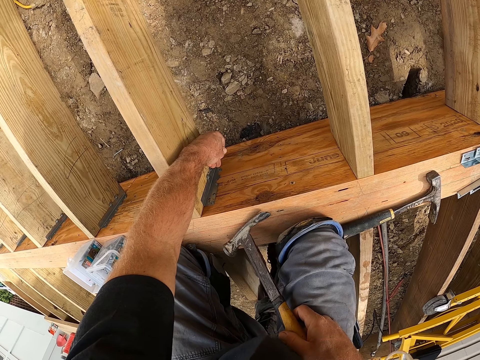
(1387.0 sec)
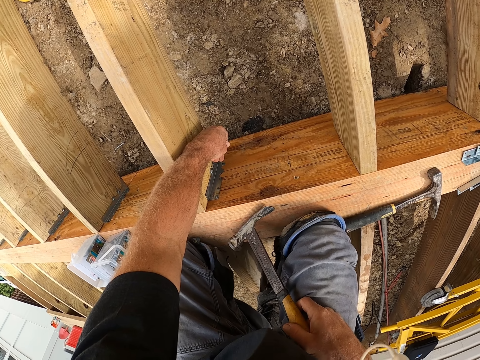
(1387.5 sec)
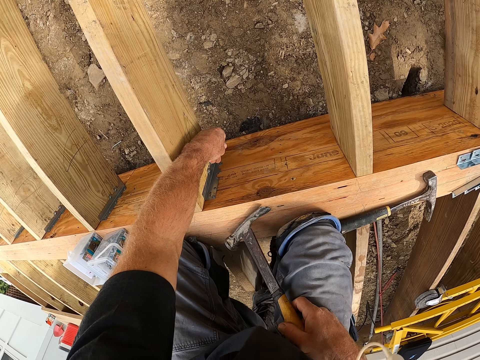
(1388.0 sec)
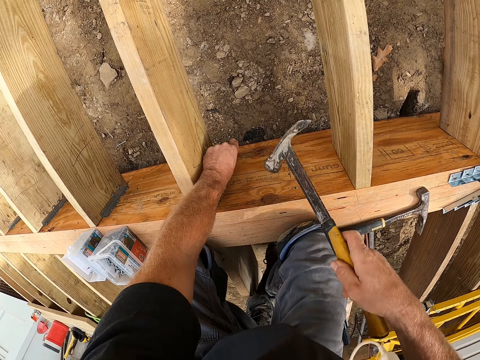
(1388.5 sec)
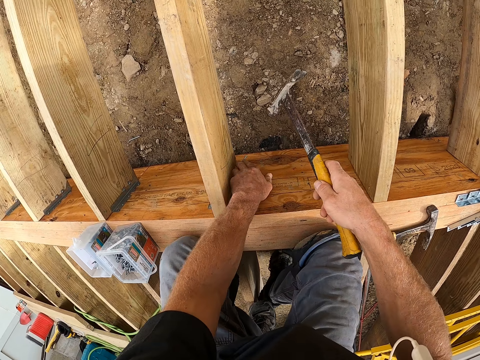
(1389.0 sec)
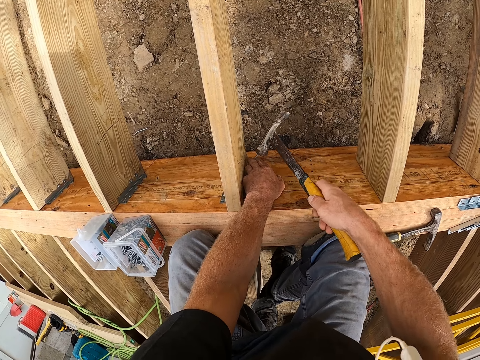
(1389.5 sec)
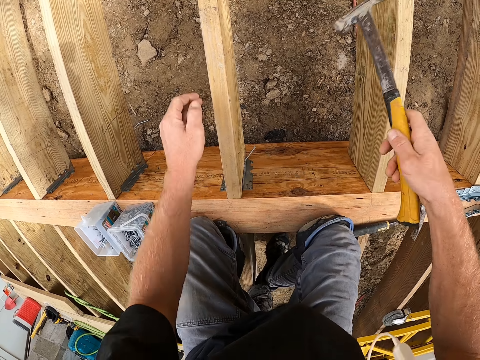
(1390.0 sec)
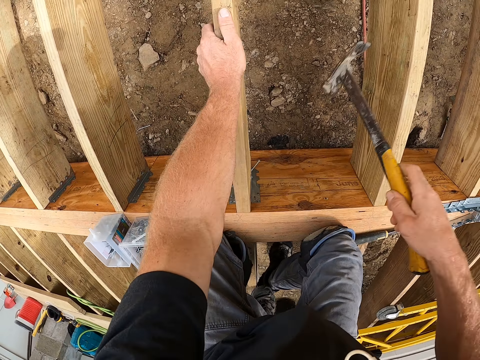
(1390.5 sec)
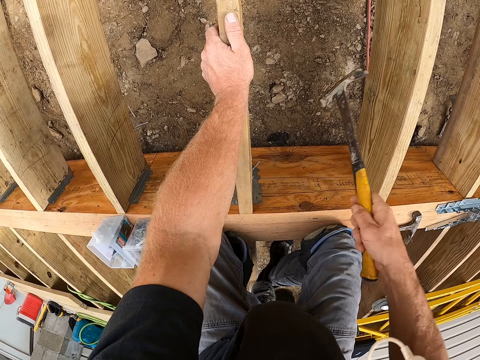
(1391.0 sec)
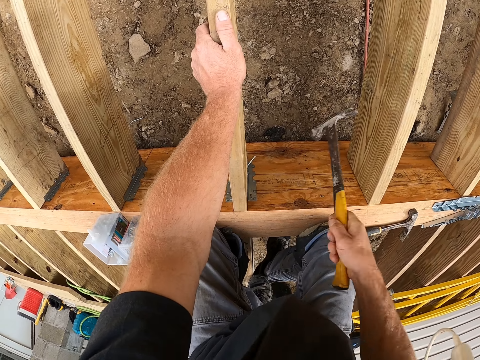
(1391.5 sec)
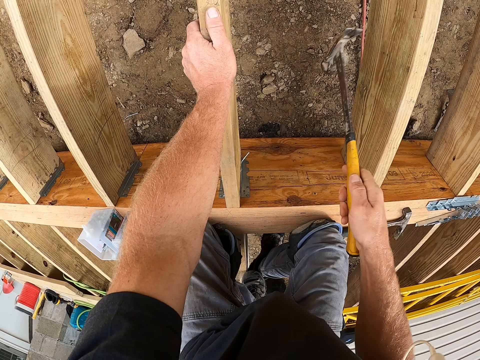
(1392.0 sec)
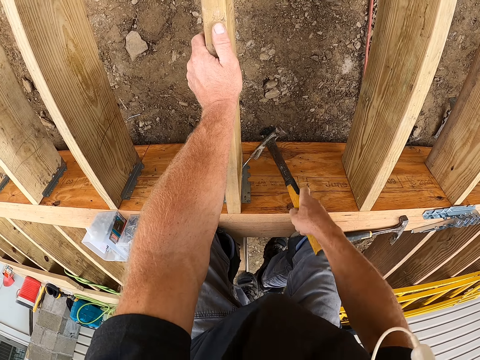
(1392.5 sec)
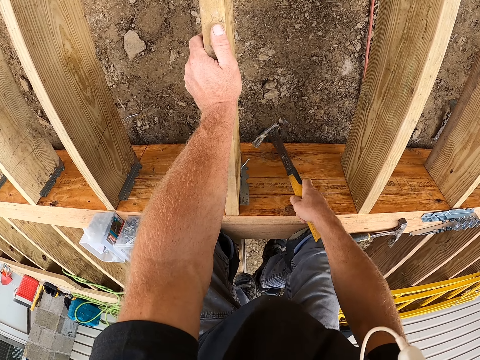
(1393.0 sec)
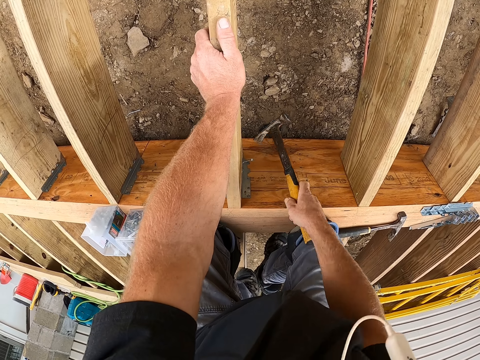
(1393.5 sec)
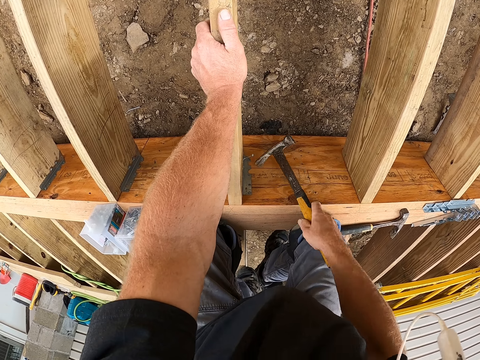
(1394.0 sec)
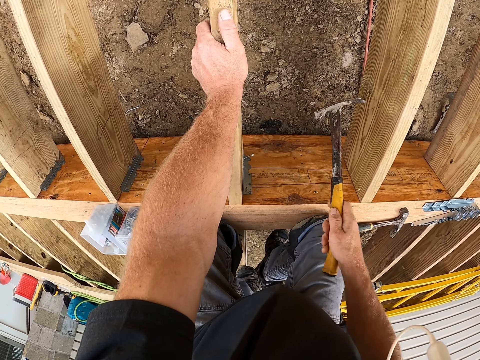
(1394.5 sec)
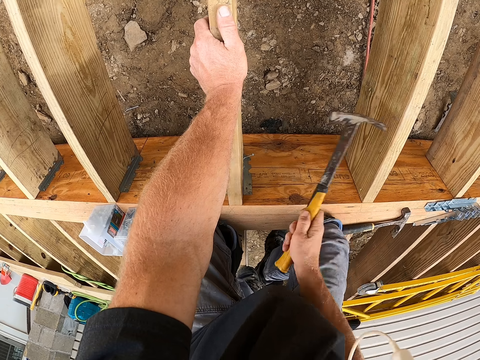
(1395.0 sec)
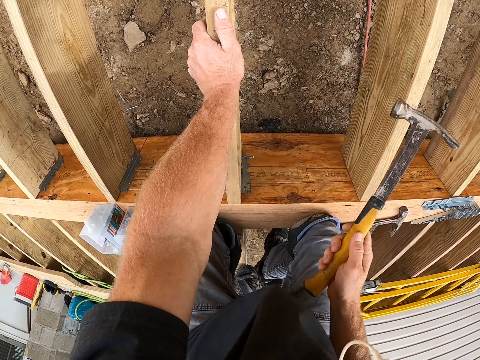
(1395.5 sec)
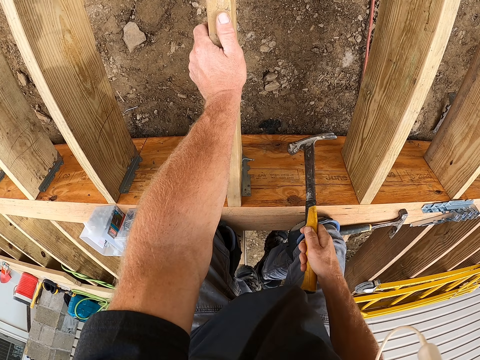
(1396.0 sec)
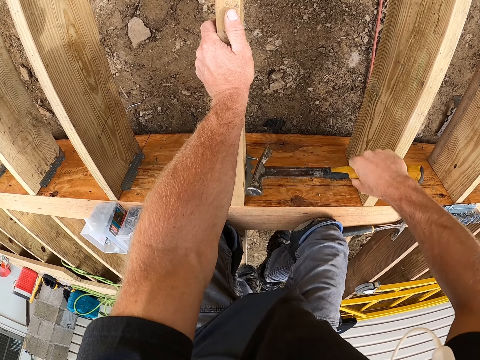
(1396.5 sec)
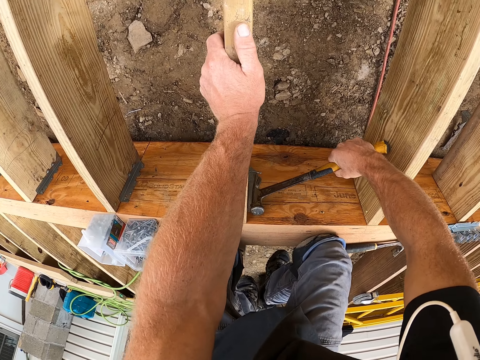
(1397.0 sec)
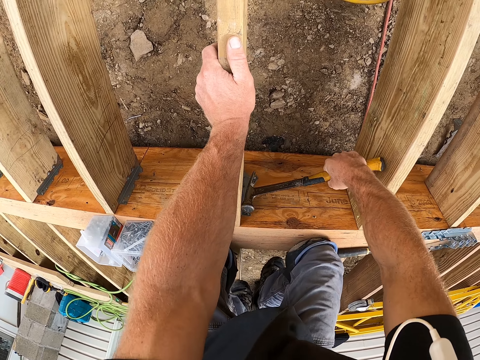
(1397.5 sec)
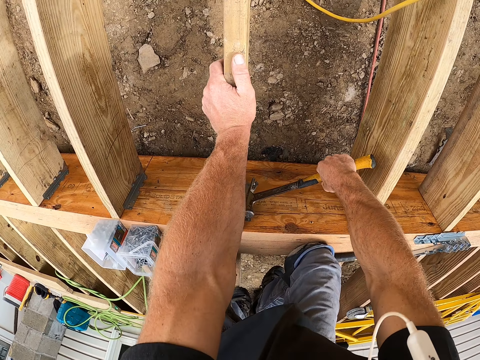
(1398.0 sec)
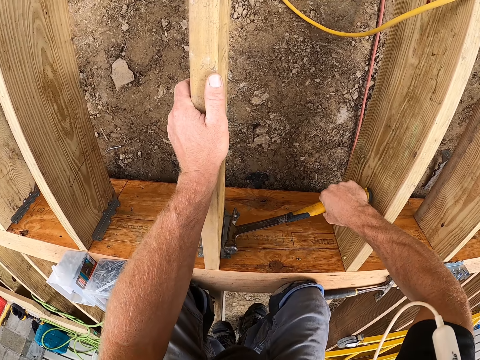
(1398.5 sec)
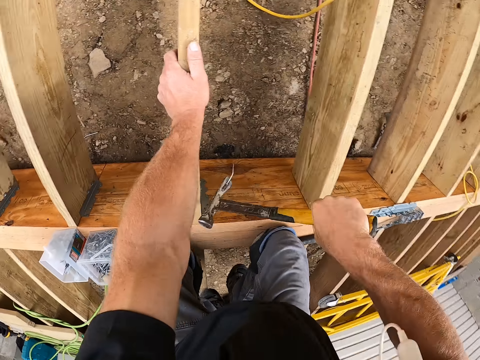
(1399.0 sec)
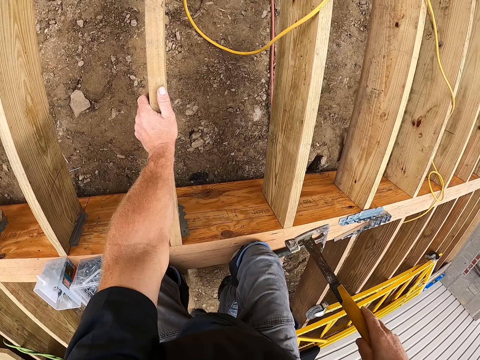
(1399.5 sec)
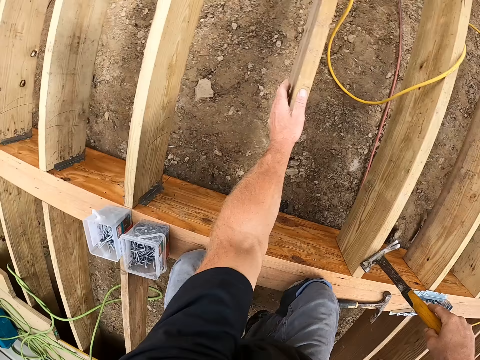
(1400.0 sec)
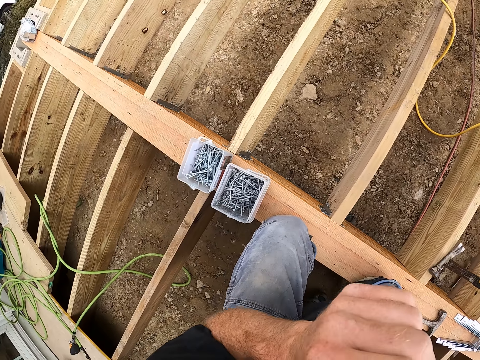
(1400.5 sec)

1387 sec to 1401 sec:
The camera wearer puts the nail on the wooden beam. They strike the nail inside the wood with the hammer. They pull the nail from the wooden beam using the hammer claw.

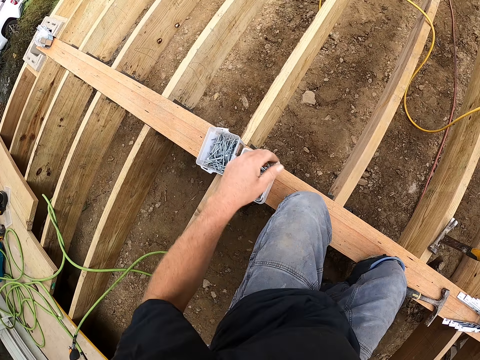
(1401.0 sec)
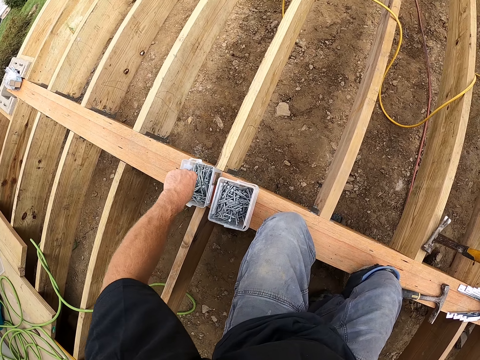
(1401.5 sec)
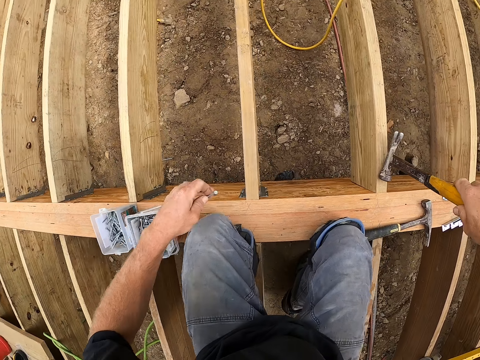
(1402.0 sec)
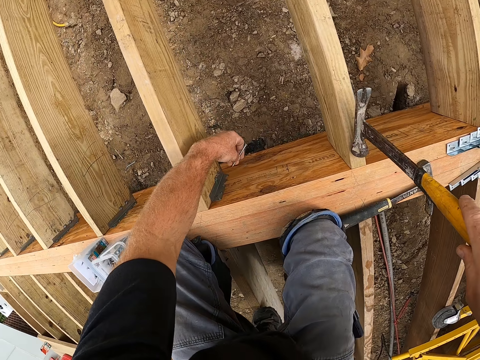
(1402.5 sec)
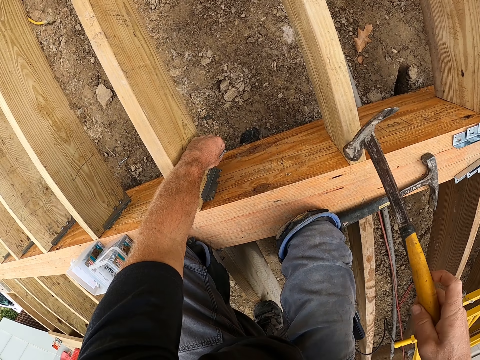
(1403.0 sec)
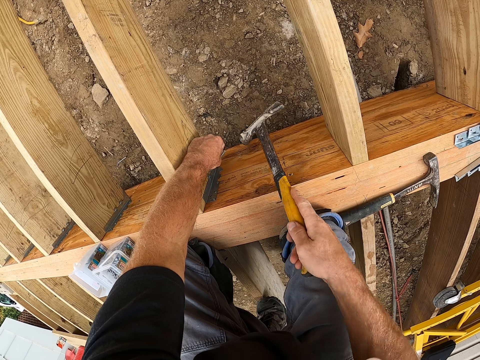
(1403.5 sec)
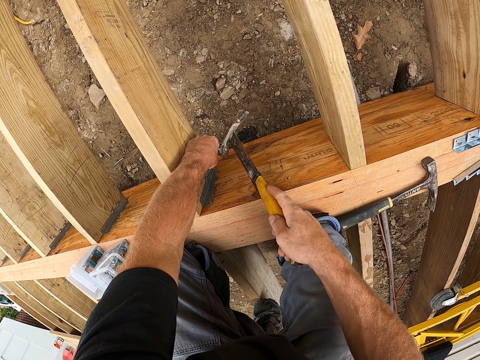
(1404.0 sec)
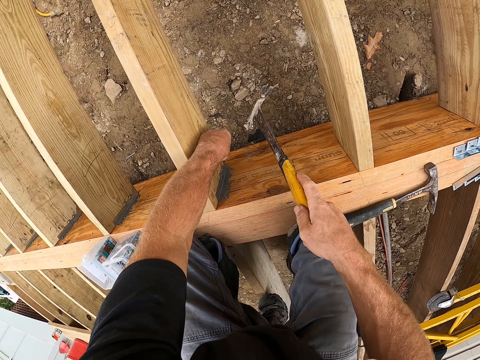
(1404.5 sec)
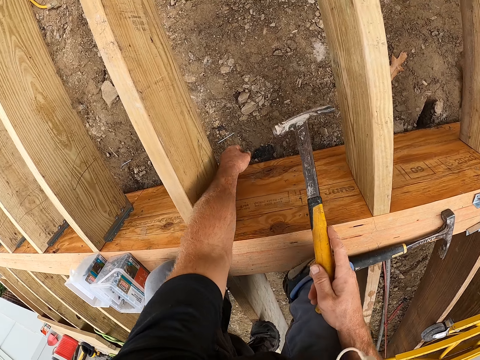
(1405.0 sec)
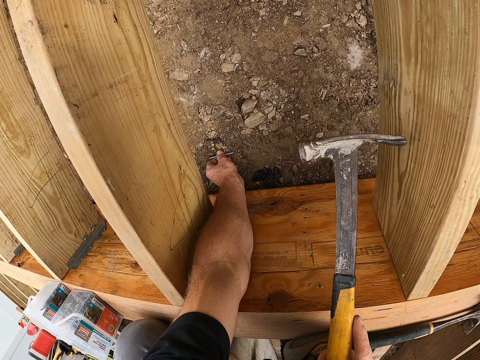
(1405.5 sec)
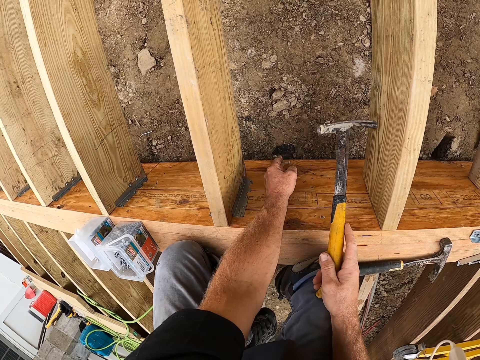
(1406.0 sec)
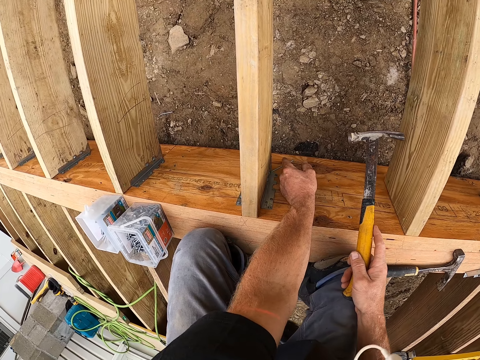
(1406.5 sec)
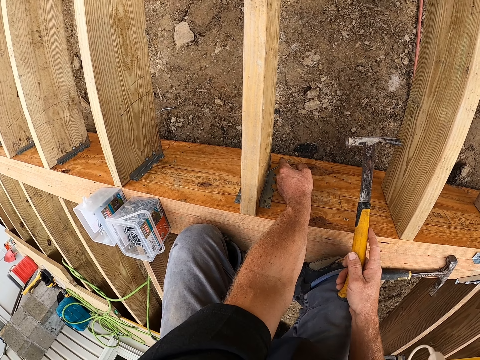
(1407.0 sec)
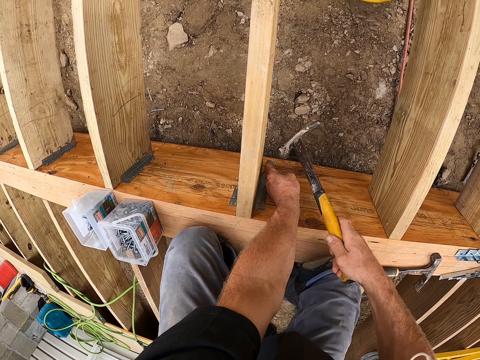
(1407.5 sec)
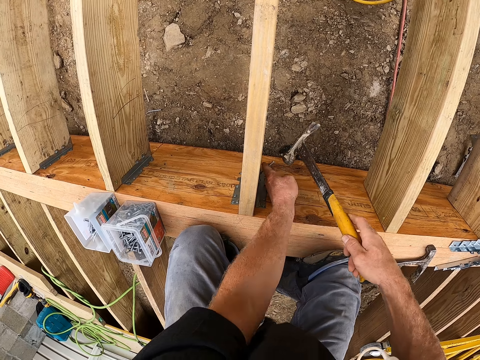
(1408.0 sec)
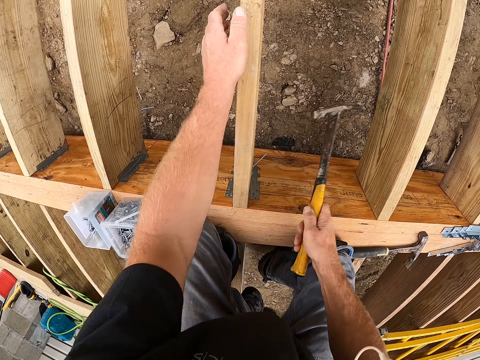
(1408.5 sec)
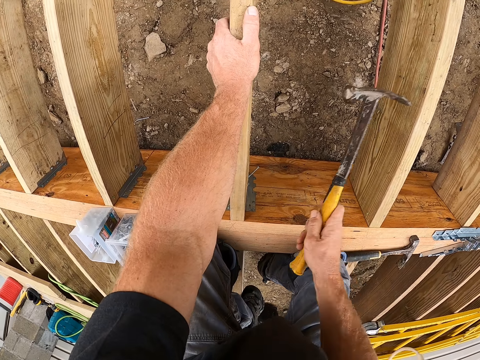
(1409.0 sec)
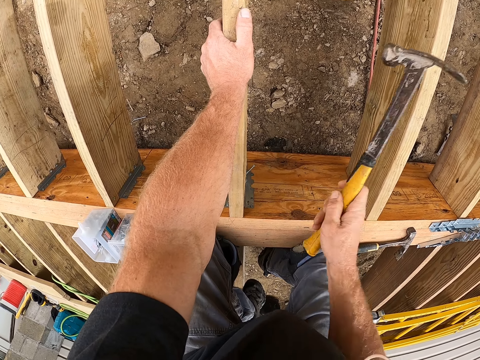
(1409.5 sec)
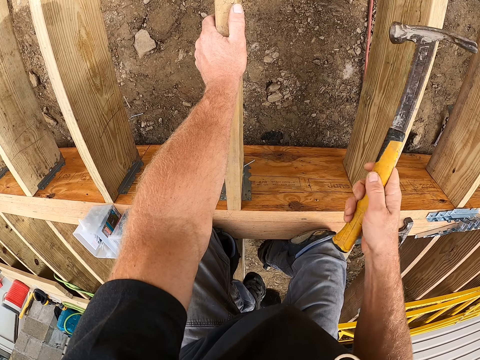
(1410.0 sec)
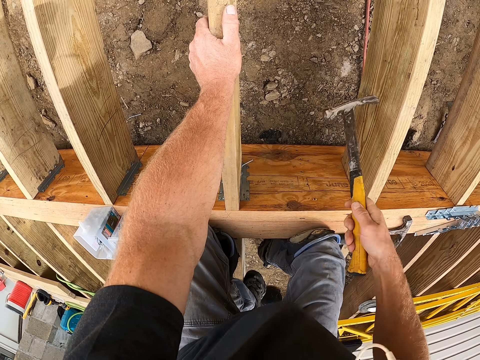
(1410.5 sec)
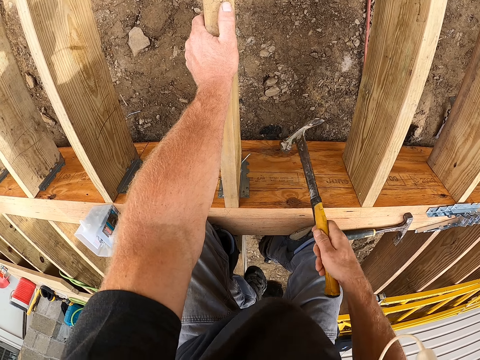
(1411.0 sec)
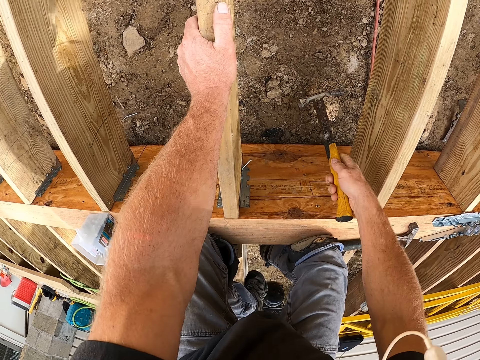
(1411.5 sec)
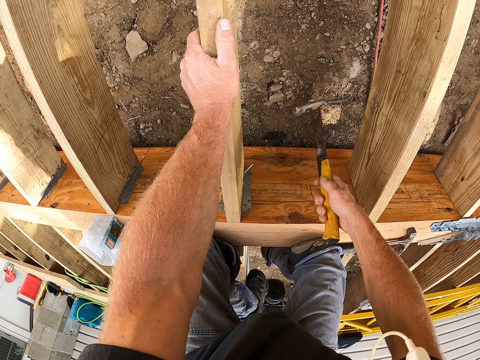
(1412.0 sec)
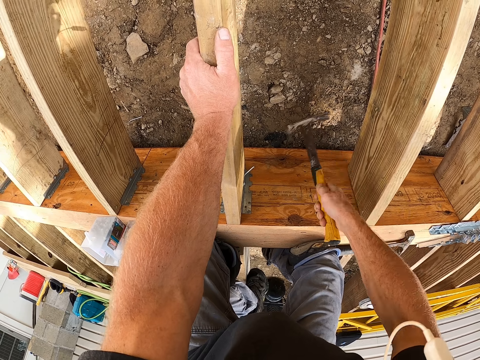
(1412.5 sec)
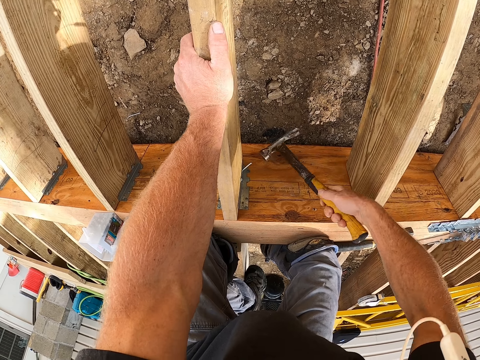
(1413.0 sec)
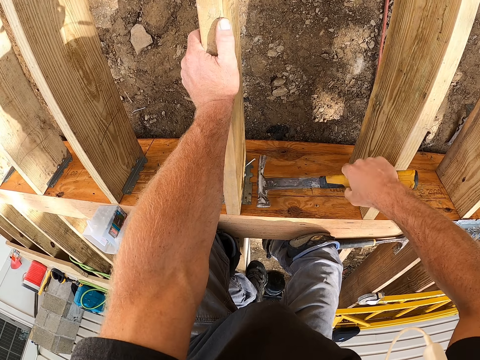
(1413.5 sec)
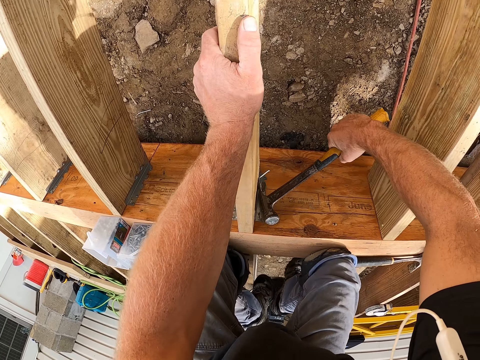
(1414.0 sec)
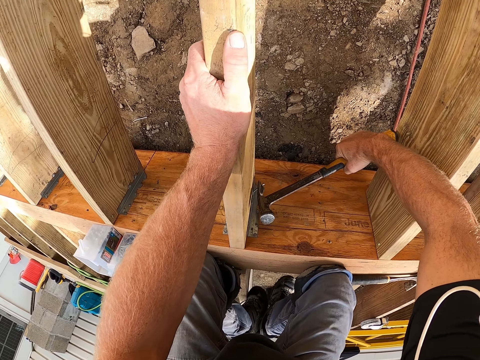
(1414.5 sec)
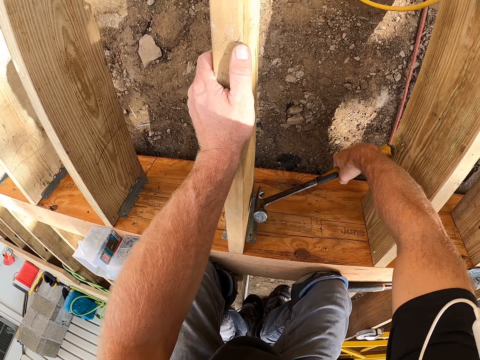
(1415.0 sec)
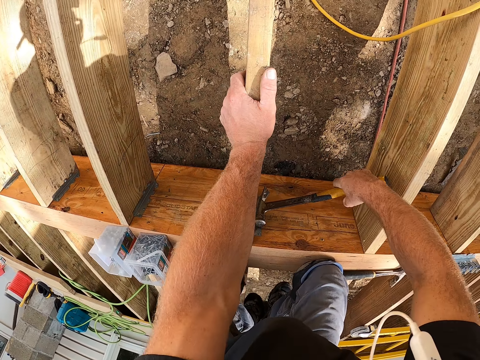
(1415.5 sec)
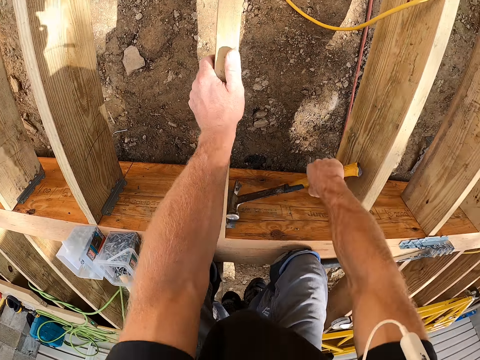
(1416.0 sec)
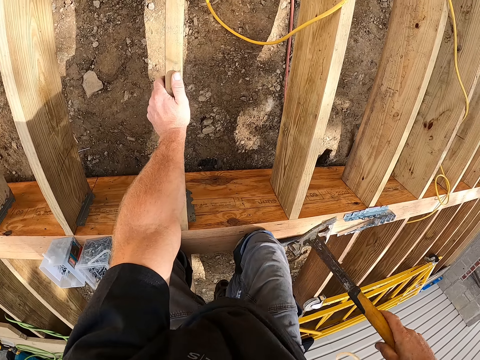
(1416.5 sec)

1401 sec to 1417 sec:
The camera wearer picks a nail from the container. They put the nail on the wooden beam. They hit the nail by the hammer. They drop the nail. They pick the nail from the ground. They put the nail on the wooden beam. They hit the nail using the hammer. They pull the nail from the wooden beam using the hammer claw.
